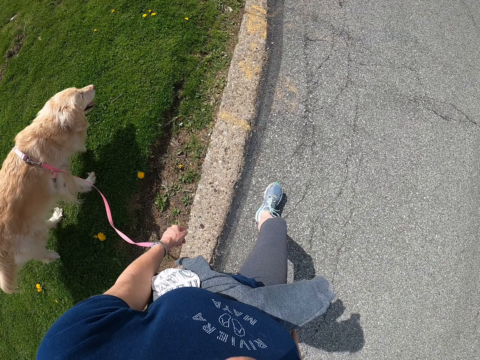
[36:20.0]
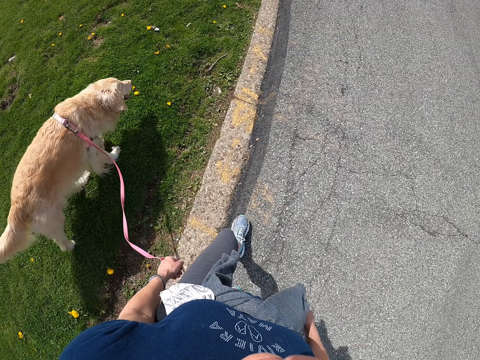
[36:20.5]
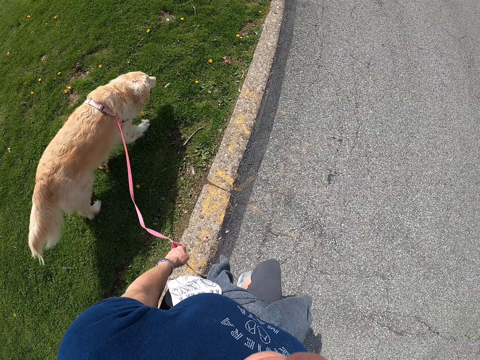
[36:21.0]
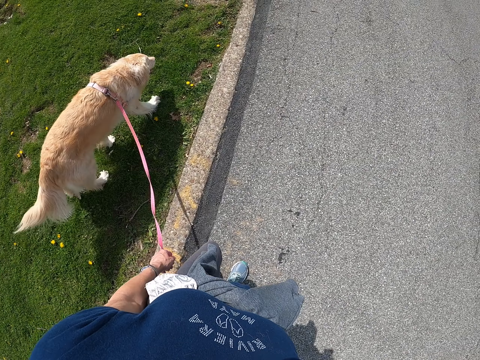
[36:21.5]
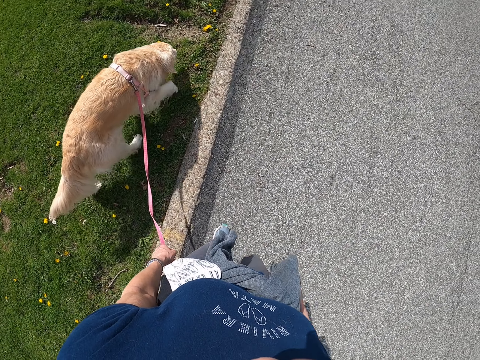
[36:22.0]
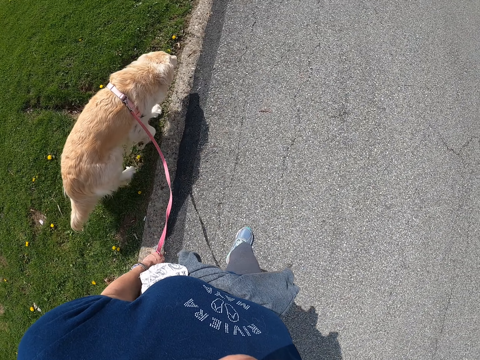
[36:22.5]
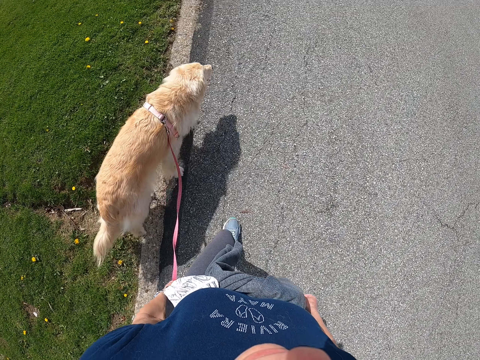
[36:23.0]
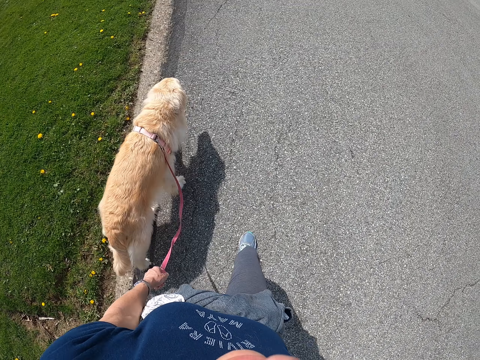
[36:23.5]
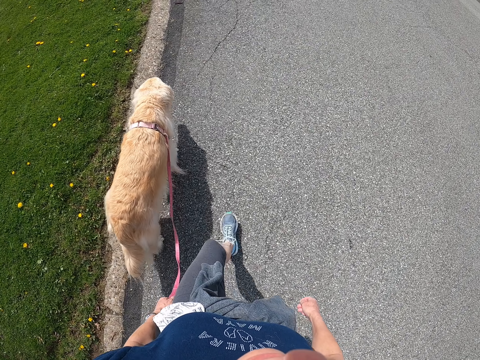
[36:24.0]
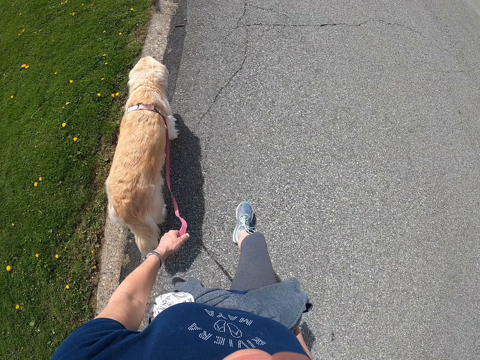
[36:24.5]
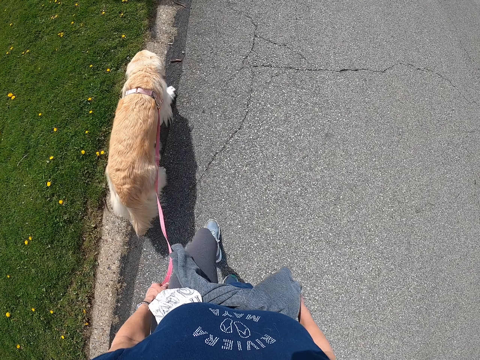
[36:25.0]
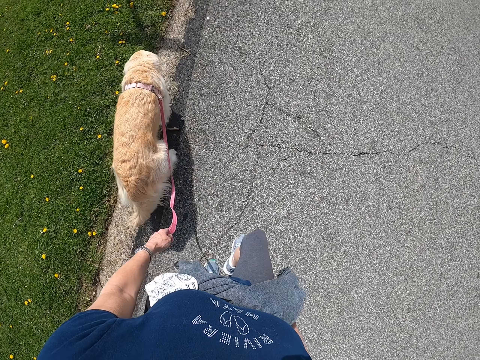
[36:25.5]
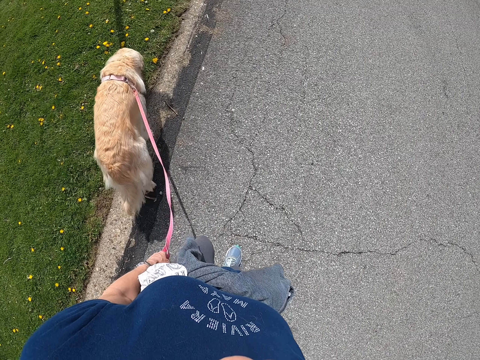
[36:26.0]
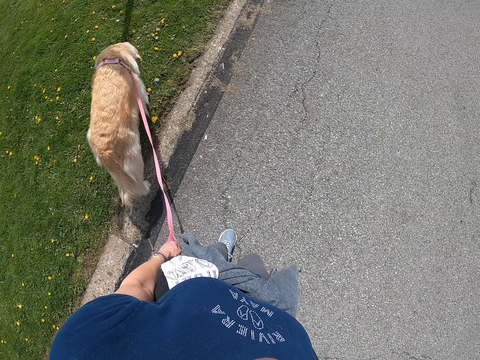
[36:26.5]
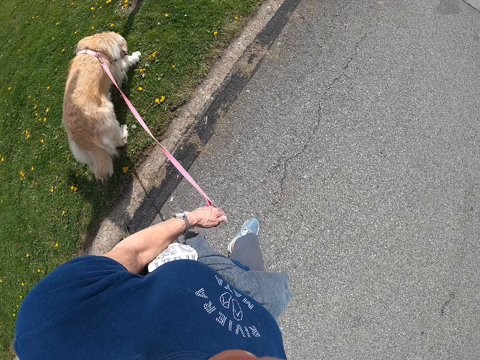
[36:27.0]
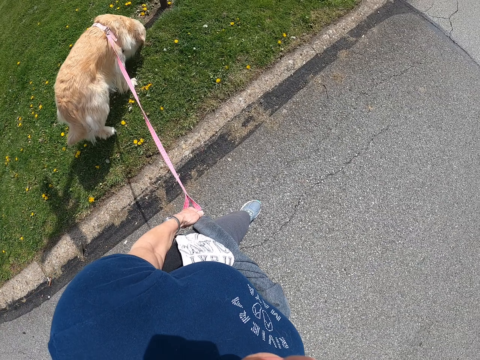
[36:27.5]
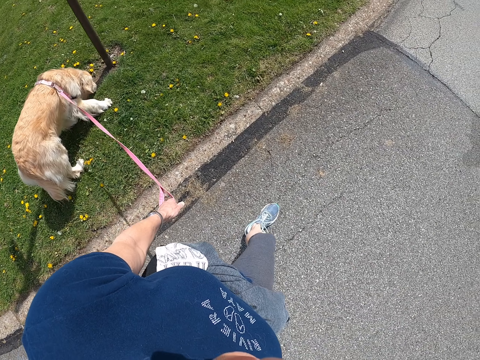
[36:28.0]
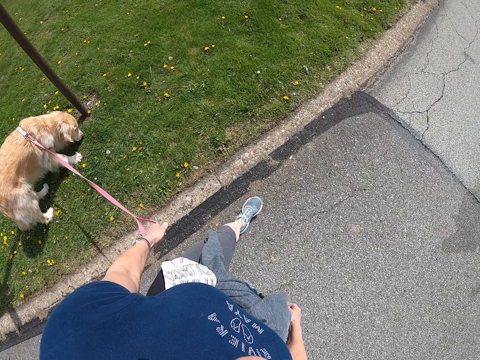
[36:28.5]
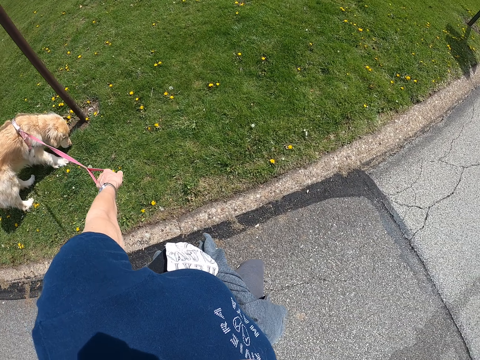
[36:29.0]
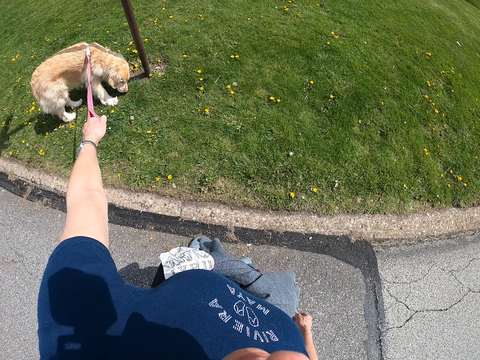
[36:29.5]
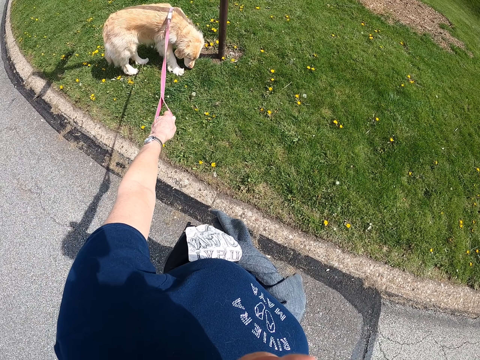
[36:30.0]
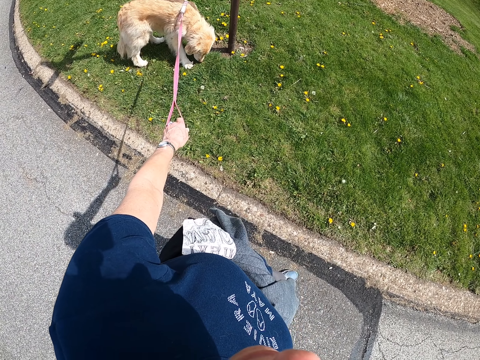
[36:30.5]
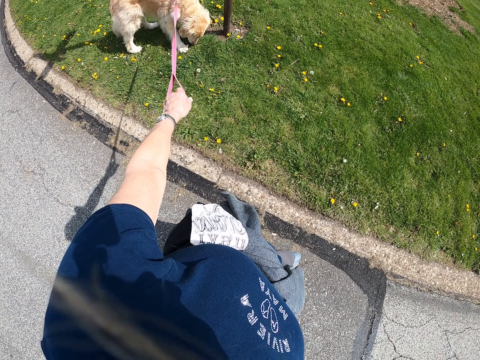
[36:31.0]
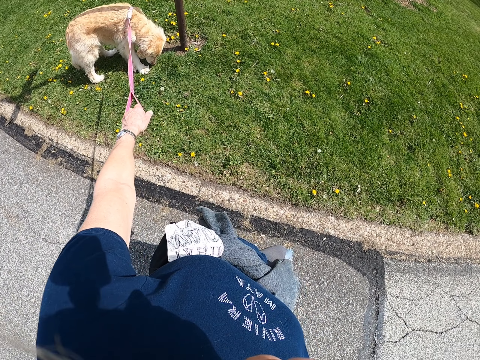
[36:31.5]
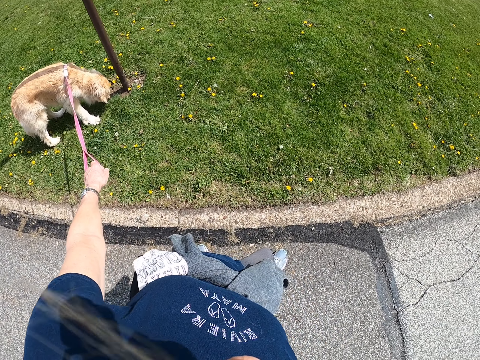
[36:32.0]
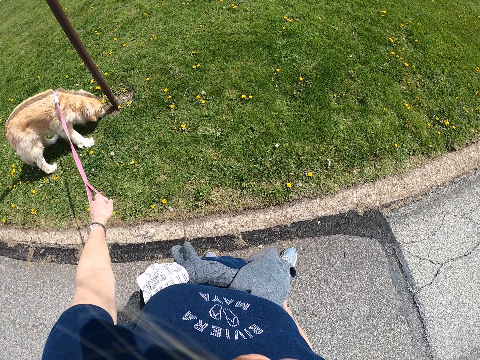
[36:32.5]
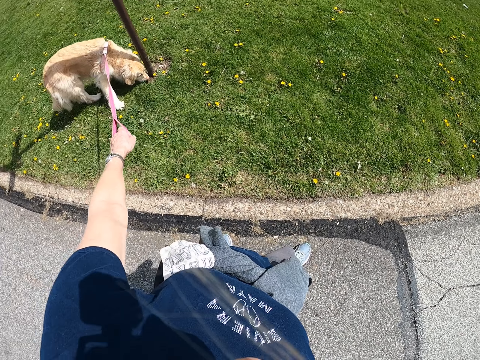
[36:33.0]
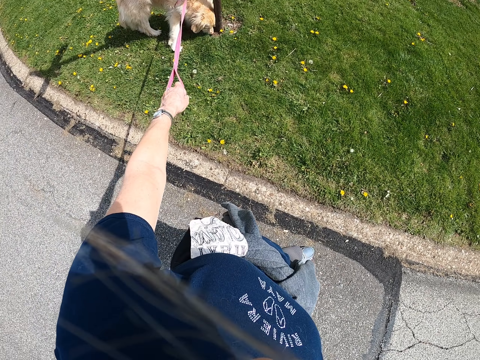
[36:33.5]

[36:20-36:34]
The camera wearer stops walking.

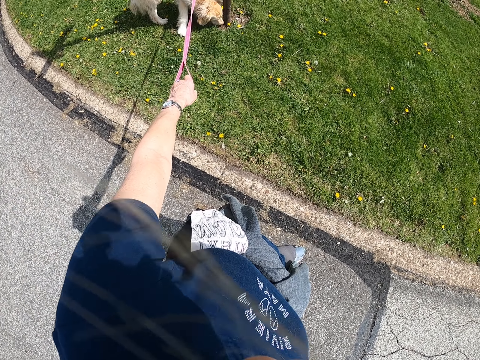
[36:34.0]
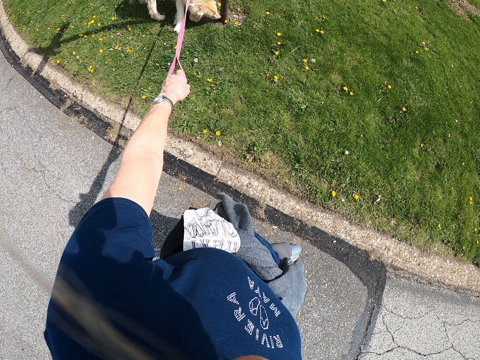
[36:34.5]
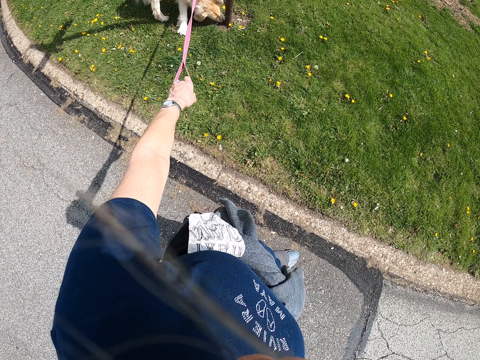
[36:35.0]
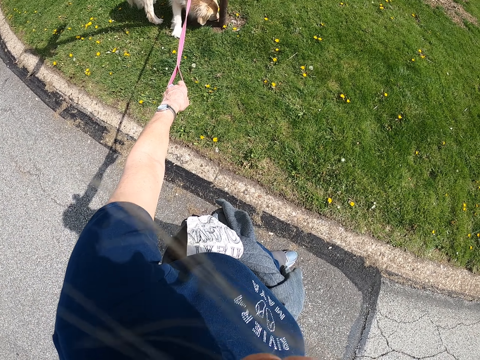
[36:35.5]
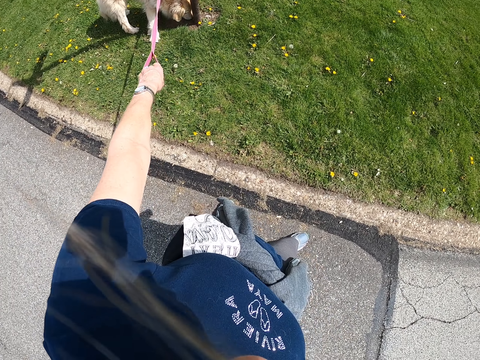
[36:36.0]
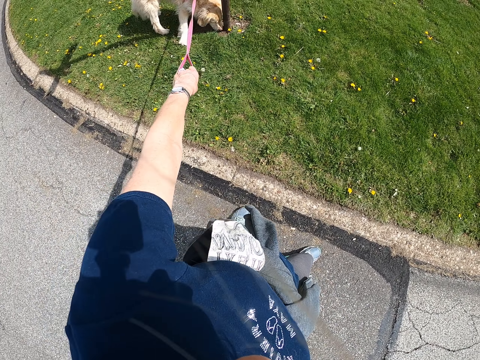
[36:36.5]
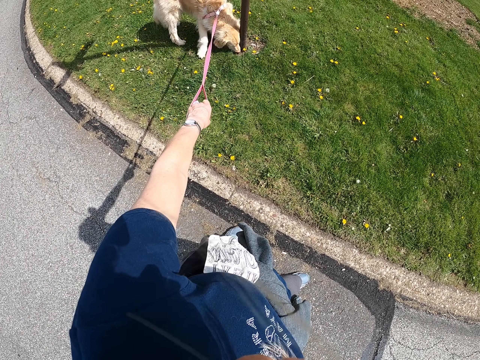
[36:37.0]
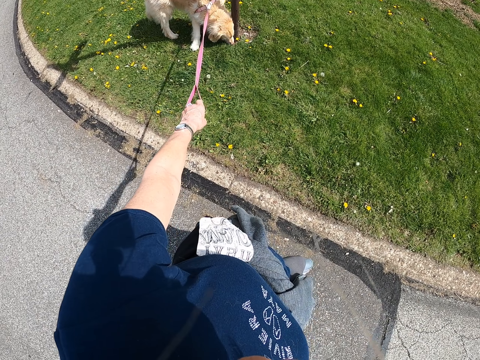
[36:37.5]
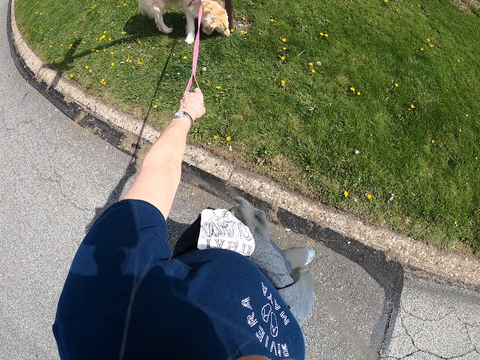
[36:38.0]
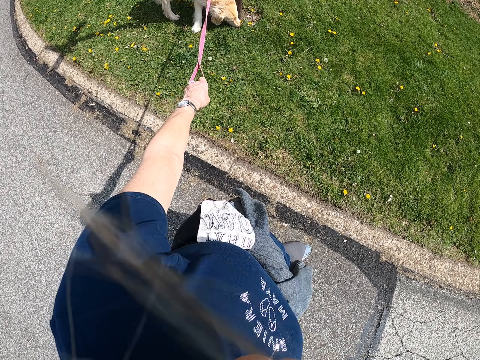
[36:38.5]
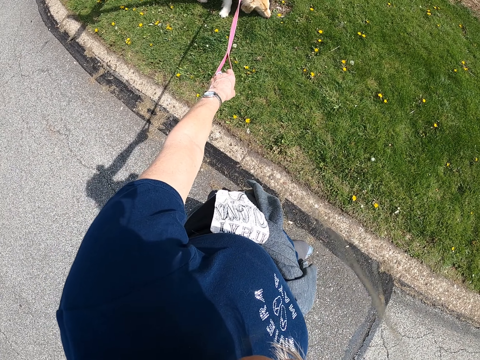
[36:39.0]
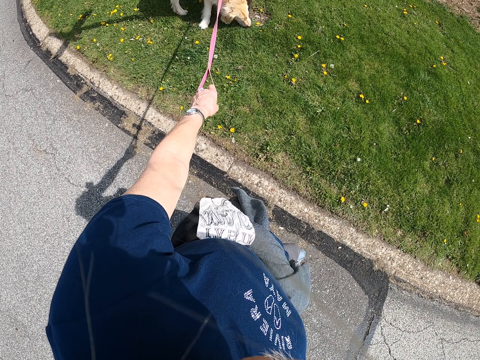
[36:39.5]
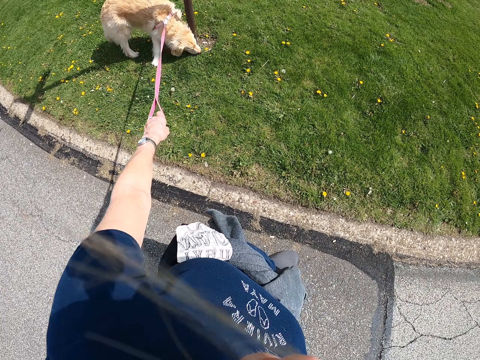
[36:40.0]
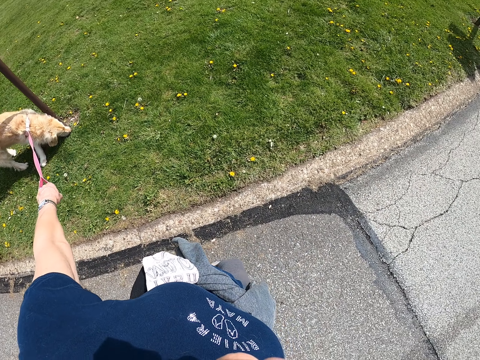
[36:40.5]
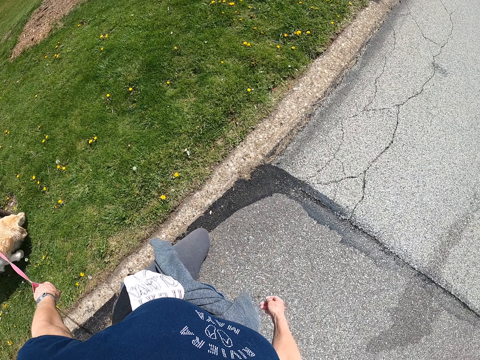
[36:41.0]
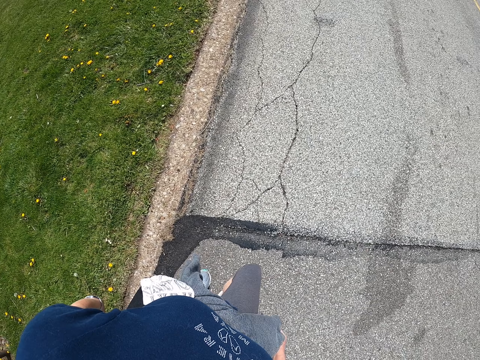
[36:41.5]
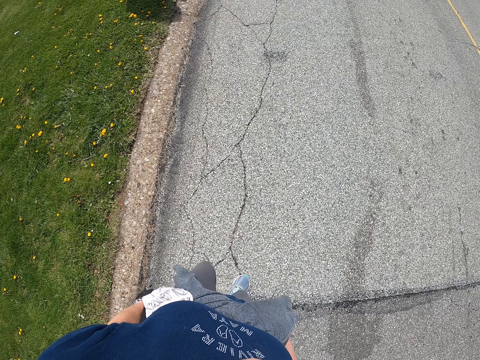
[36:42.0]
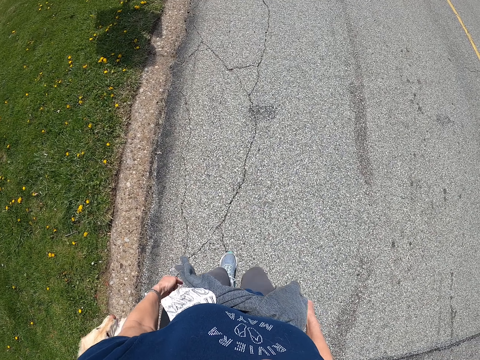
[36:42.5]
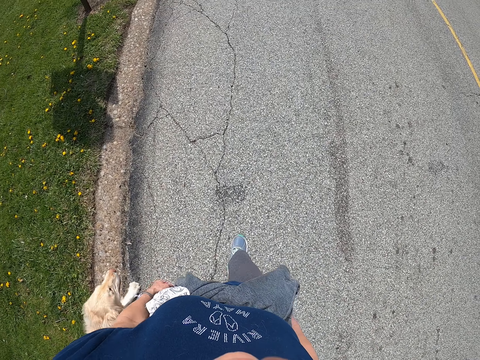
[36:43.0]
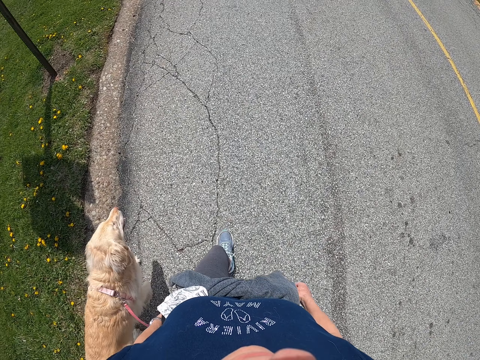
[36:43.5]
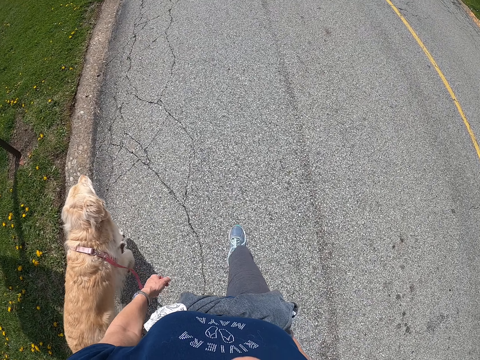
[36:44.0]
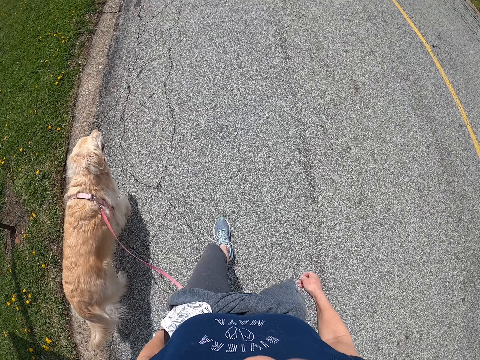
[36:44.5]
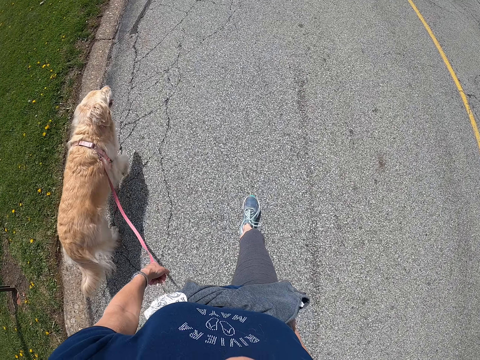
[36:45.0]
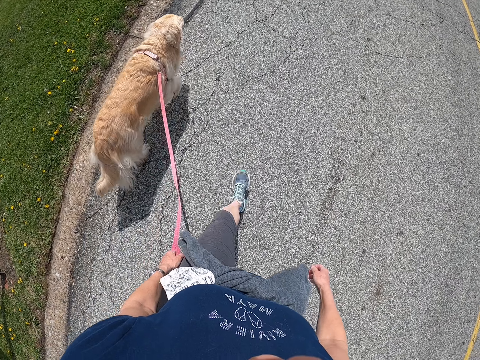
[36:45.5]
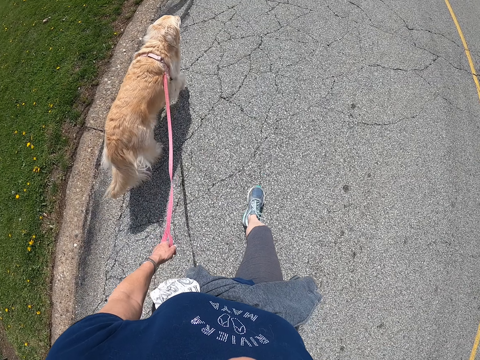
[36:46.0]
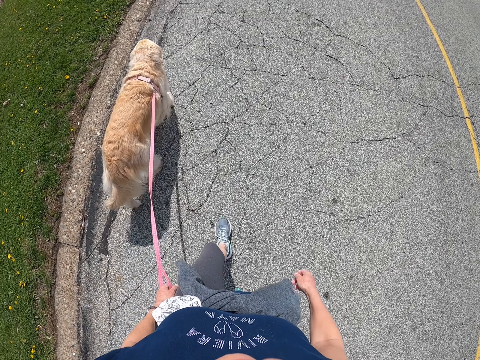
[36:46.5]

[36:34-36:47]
The camera wearer walks along the road with a dog.
